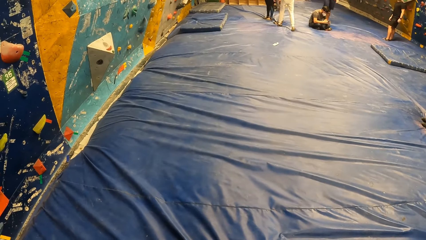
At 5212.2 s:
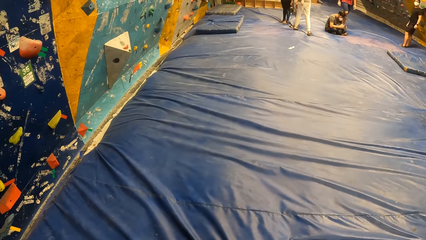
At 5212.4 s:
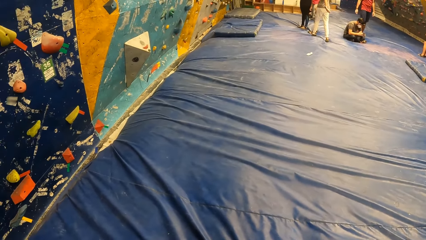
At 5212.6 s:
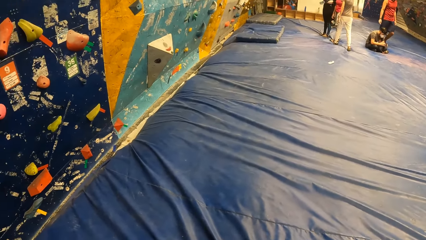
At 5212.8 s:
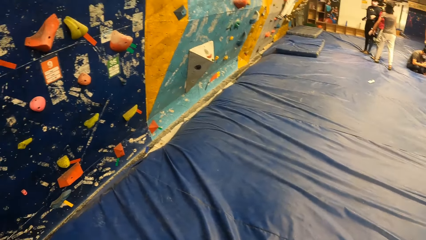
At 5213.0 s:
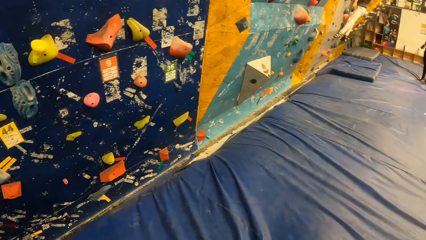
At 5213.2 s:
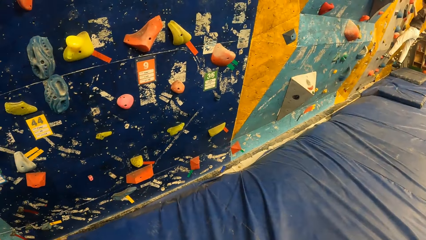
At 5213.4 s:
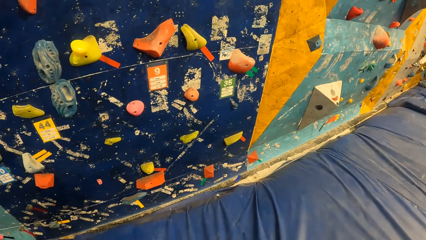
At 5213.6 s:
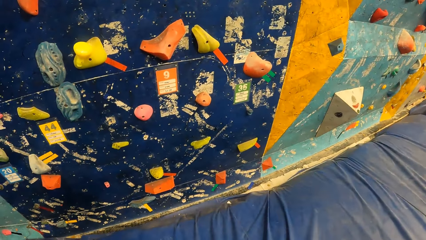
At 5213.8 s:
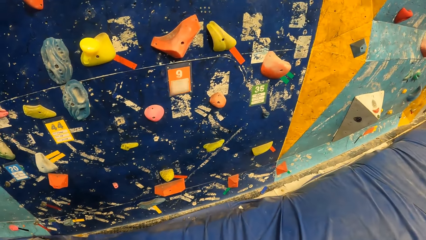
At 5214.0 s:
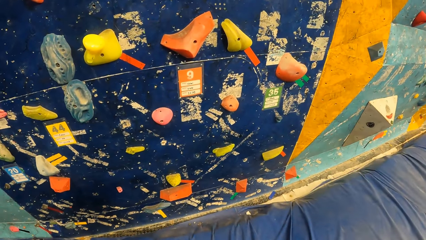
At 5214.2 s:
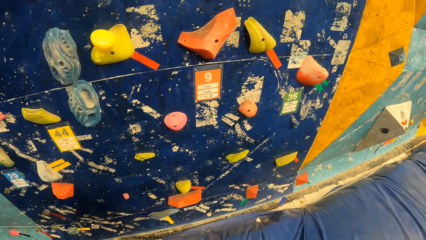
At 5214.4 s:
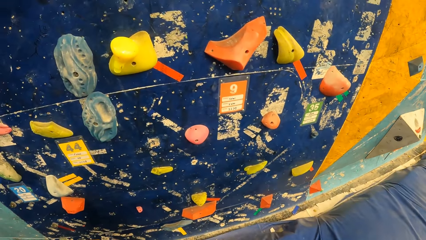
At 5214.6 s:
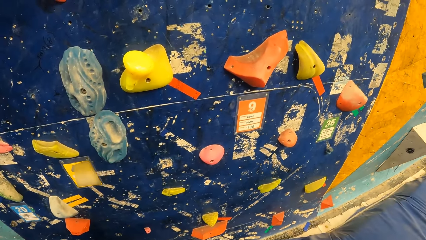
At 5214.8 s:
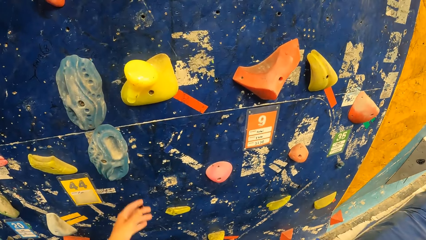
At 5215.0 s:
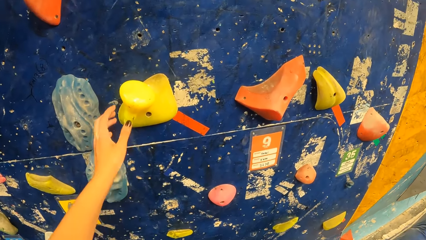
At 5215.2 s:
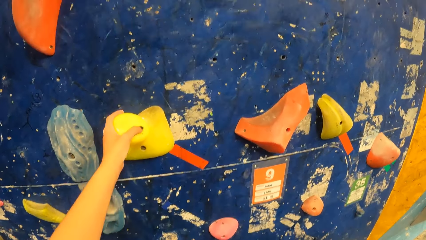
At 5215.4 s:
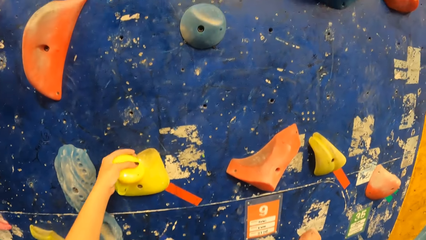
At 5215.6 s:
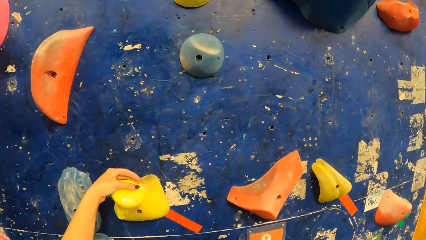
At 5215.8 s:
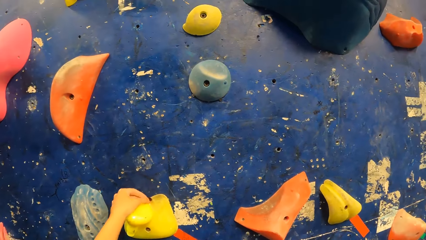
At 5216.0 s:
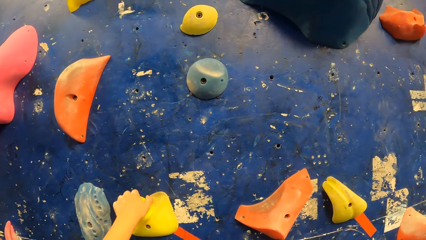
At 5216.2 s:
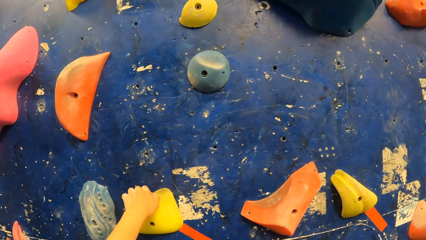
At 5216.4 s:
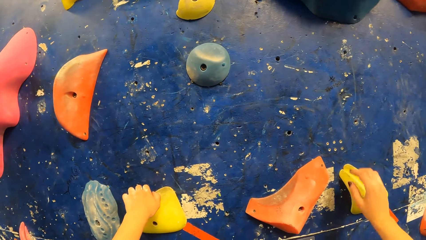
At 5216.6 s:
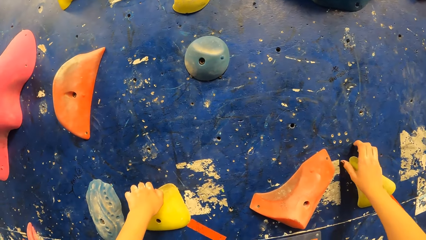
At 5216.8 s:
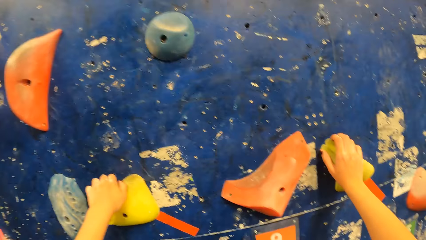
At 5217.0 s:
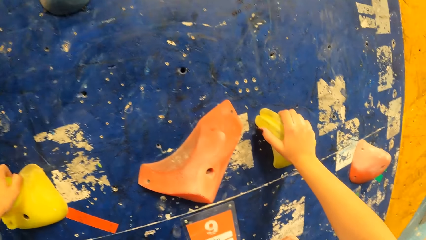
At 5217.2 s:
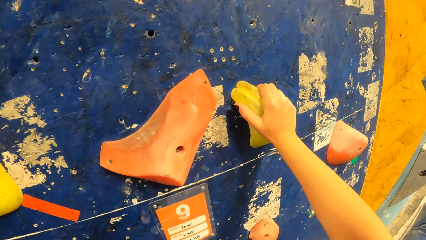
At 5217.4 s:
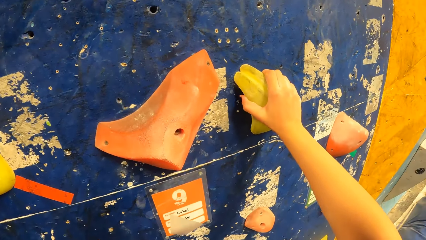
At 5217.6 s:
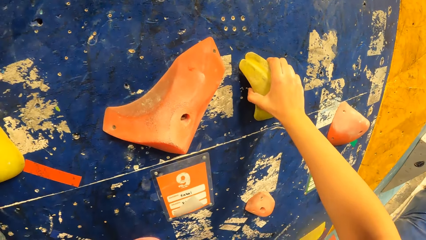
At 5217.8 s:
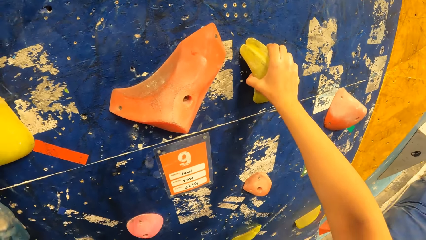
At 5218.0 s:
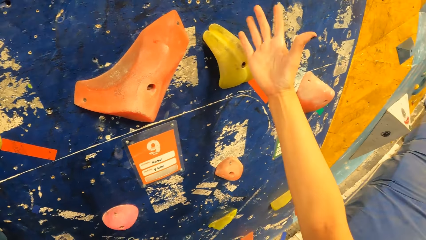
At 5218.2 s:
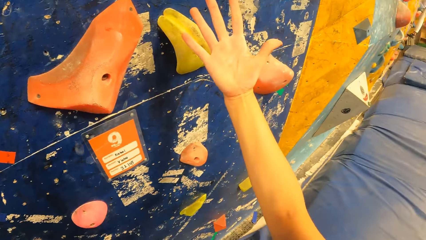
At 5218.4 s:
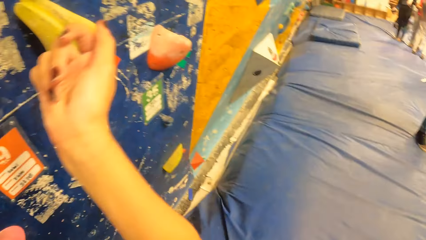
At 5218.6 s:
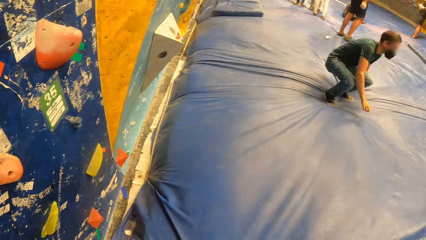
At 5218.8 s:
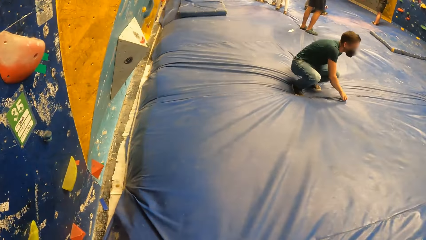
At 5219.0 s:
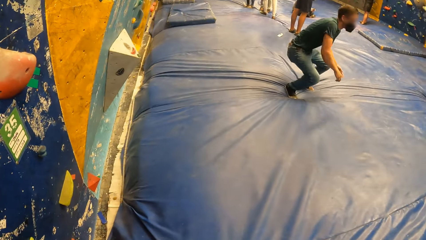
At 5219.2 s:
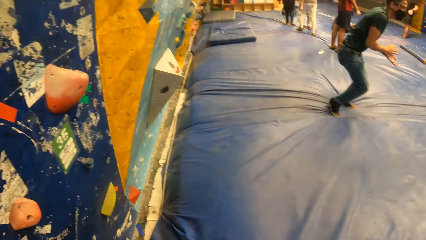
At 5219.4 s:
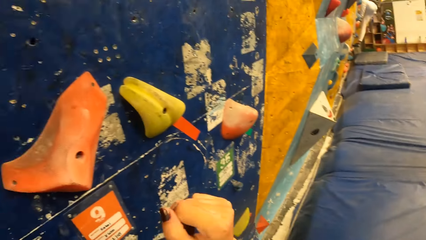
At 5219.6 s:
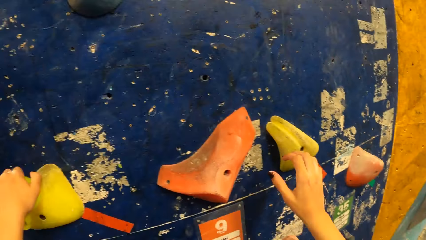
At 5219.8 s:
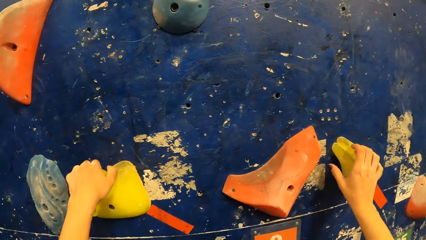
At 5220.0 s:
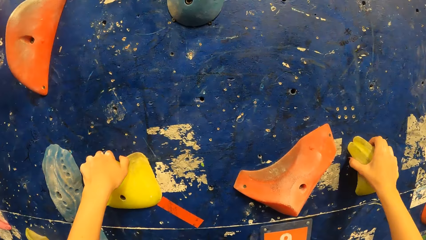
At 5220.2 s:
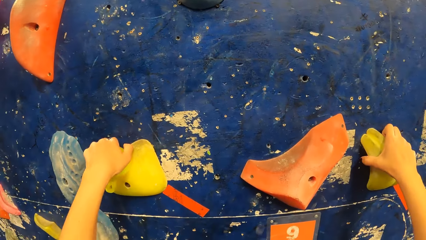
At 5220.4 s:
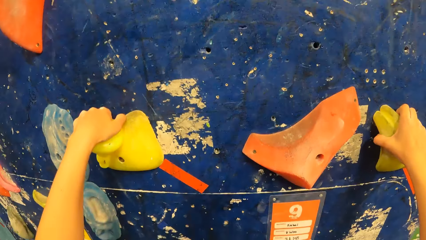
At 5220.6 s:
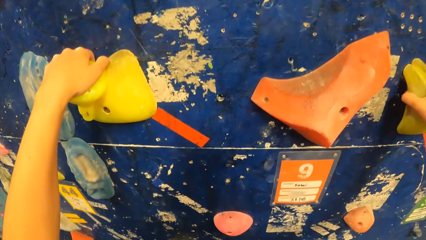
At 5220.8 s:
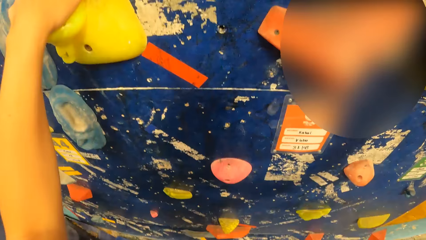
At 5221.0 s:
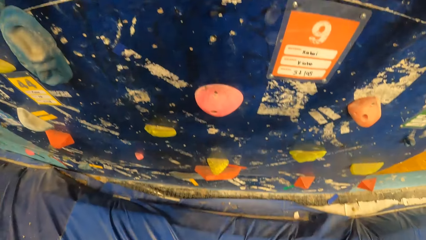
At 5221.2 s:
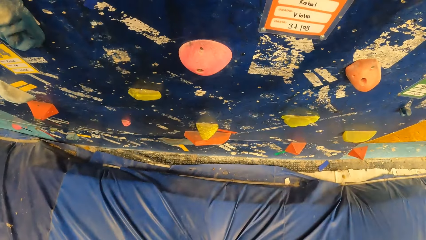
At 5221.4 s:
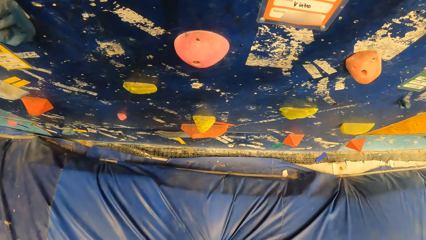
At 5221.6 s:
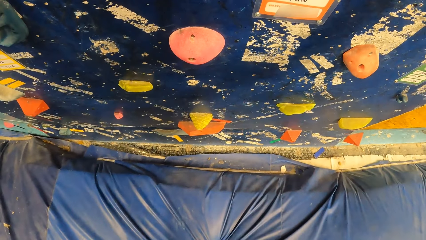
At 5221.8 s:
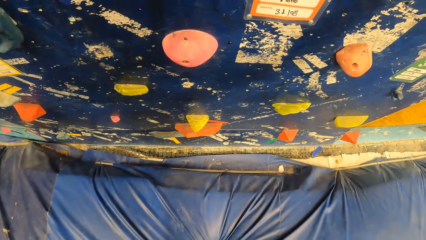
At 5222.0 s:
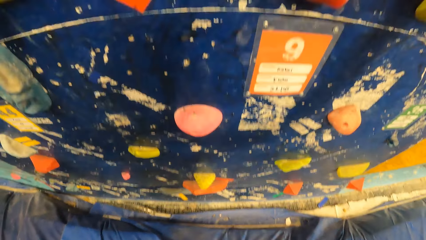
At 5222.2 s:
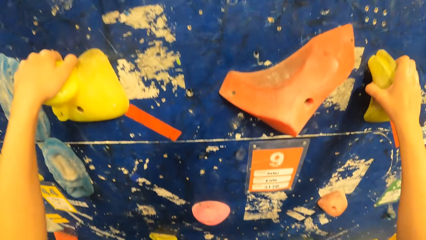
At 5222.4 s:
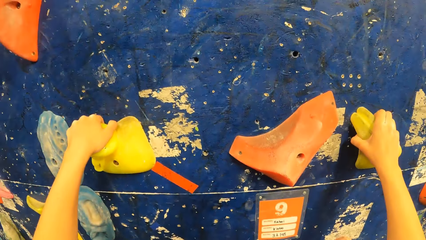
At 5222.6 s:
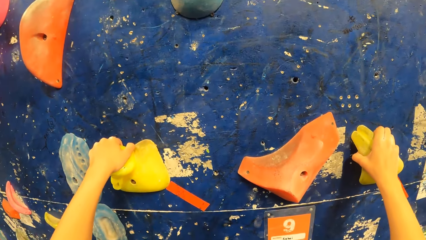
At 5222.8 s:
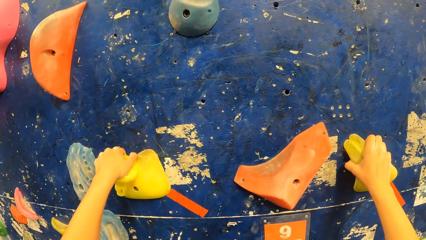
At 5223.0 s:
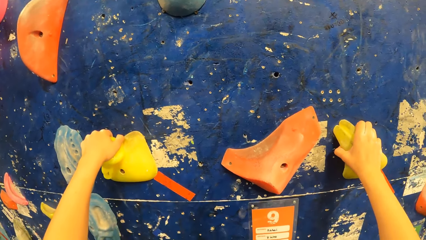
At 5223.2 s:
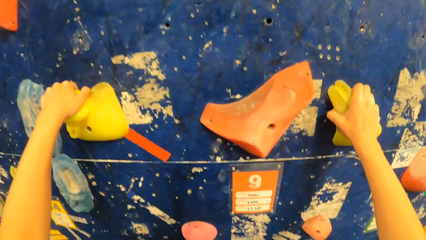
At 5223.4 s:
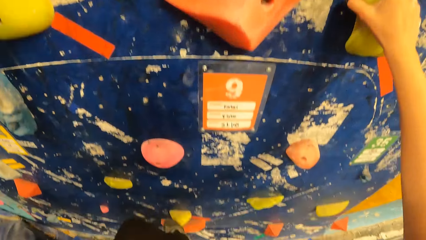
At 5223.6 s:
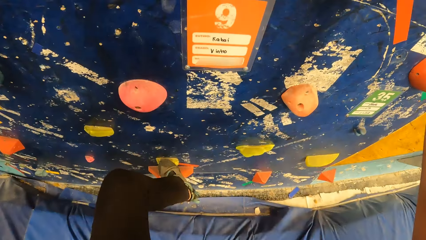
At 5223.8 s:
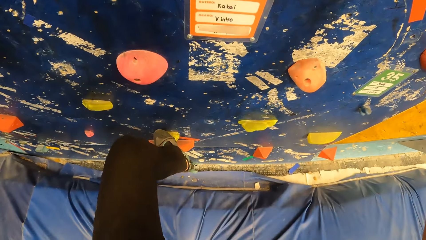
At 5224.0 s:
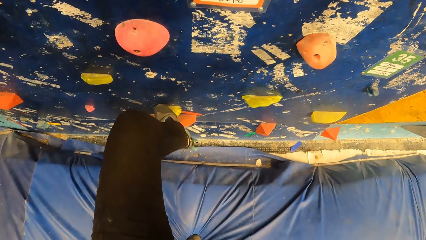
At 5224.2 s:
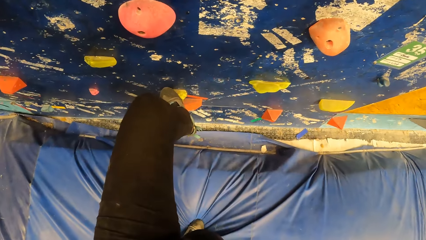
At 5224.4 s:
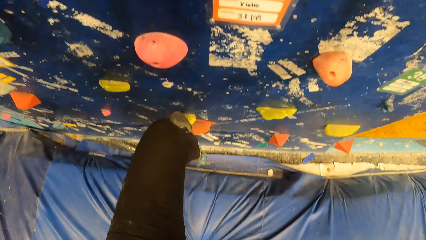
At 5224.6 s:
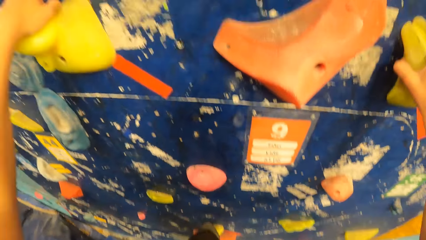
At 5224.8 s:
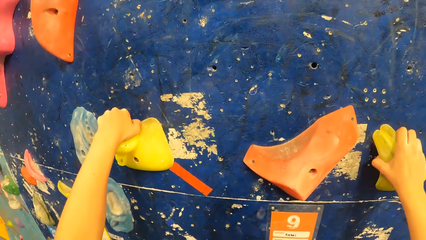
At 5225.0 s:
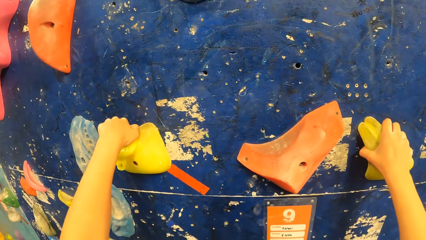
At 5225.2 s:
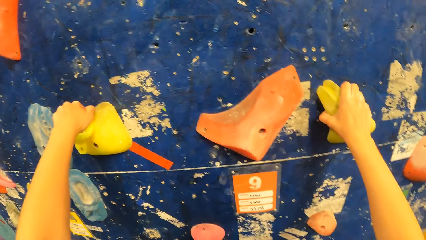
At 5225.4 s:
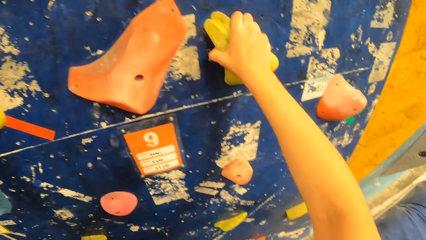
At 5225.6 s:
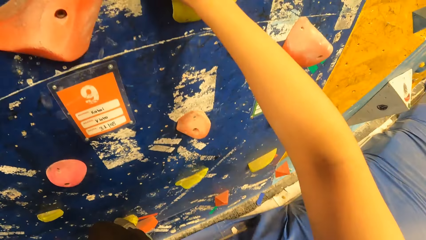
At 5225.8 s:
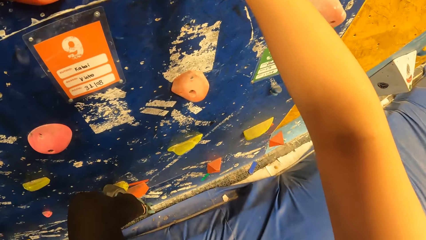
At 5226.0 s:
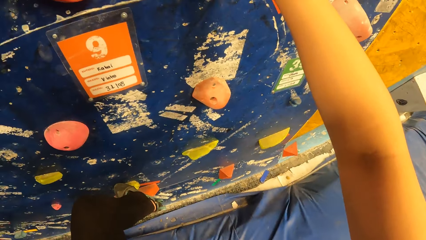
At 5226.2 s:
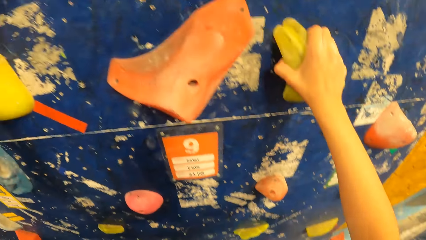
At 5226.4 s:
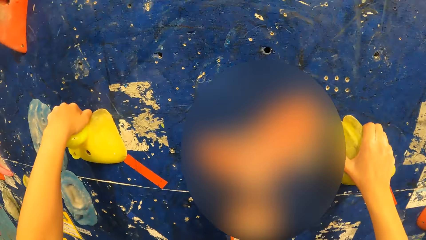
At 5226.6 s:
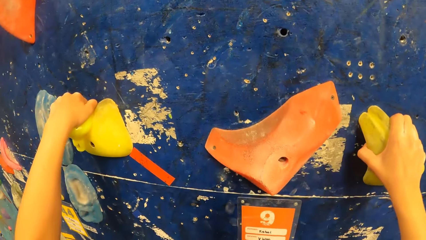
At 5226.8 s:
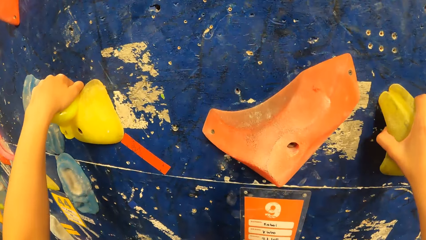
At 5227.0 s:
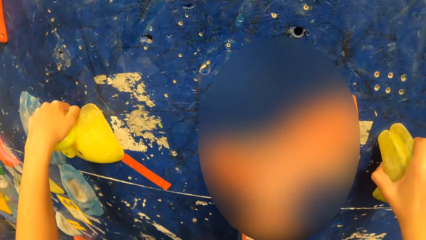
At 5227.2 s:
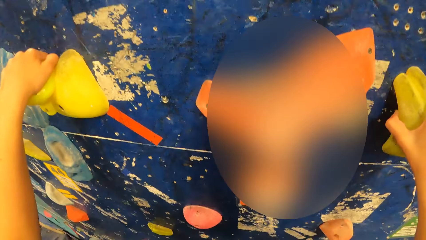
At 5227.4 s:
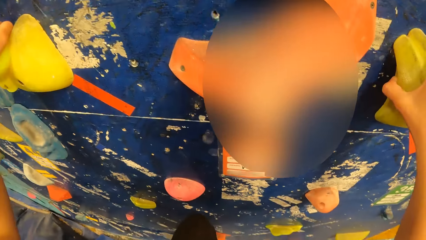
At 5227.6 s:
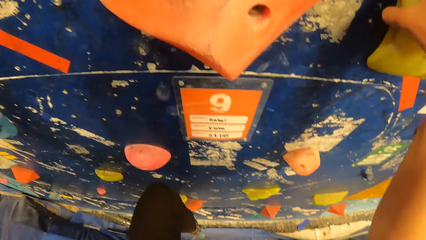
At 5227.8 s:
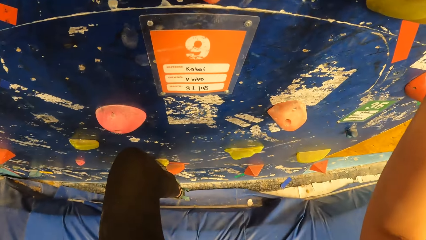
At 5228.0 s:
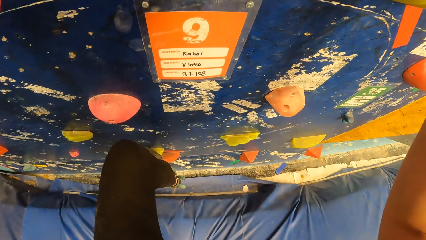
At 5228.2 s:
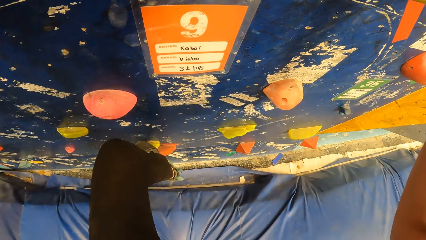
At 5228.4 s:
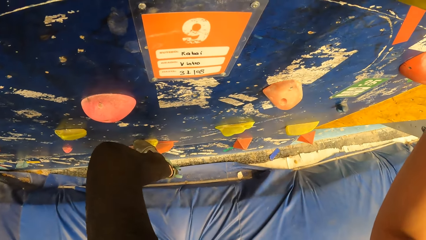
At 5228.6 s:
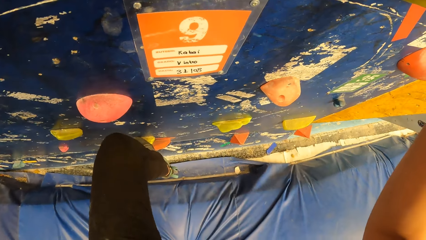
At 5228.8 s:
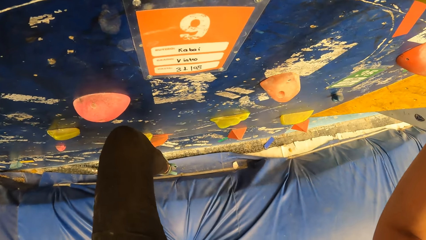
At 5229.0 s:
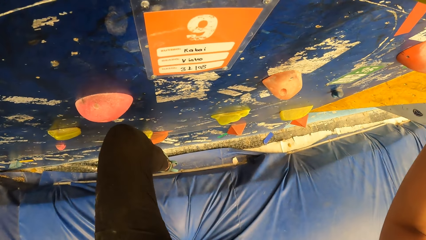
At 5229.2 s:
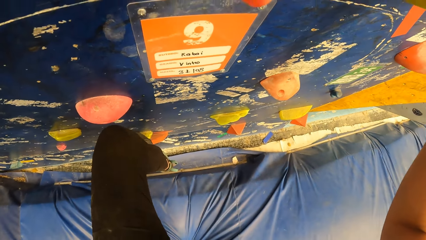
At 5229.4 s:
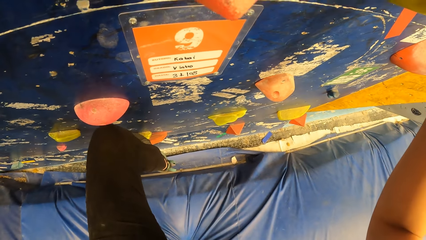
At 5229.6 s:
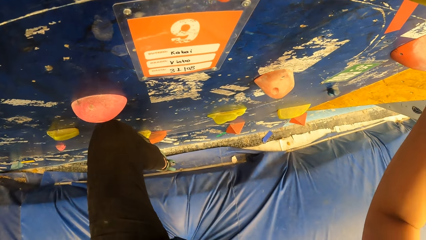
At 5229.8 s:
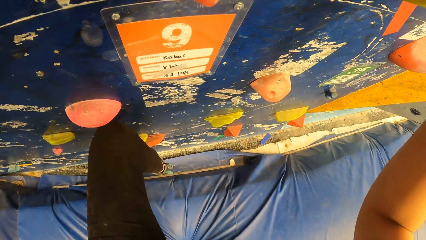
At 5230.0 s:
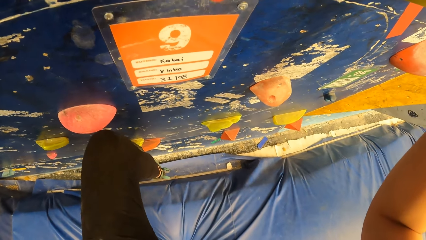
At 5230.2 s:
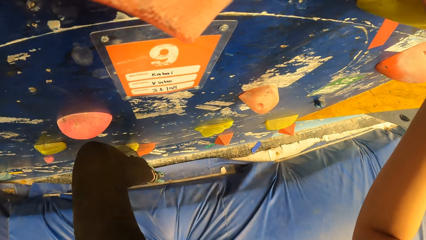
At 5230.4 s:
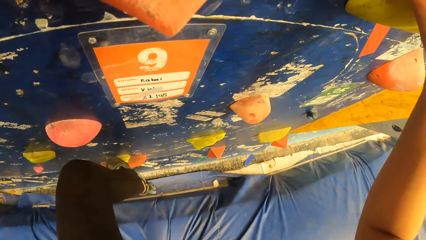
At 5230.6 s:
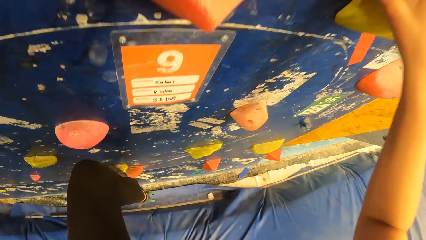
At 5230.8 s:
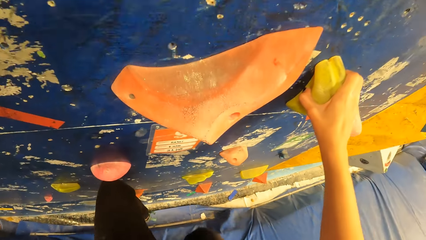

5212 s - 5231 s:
The camera wearer walks towards the bouldering wall. She holds a climb hold on the bouldering wall with her left hand. She holds a climb hold on the bouldering wall with her right hand. She looks at her right palm. She holds the climb hold on the bouldering wall with her right hand. She places her left leg on a climb hold. She climbs the bouldering wall with both hands and feet.
